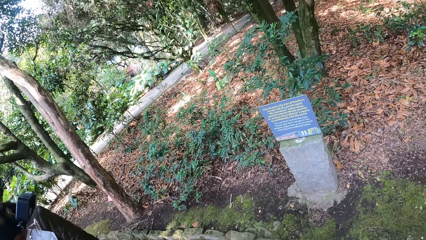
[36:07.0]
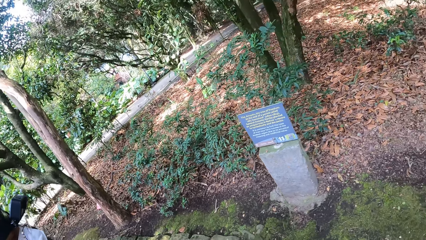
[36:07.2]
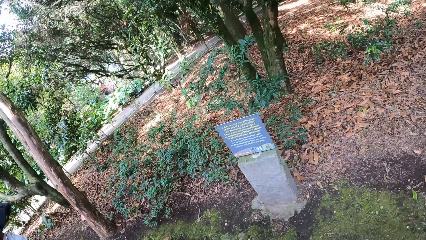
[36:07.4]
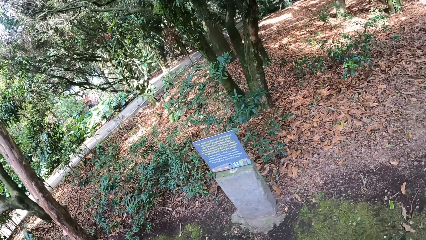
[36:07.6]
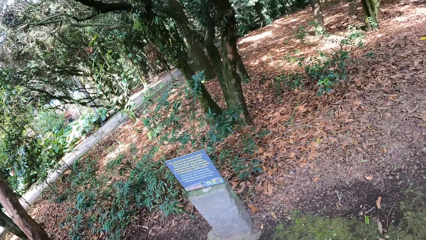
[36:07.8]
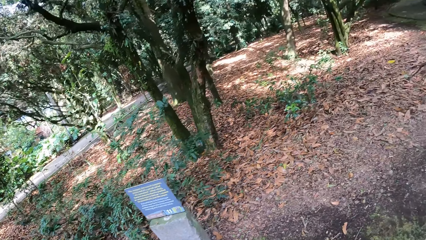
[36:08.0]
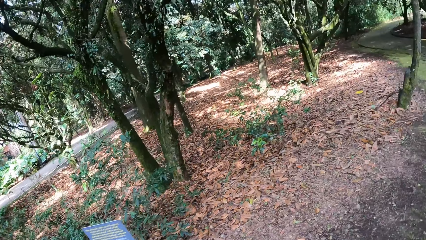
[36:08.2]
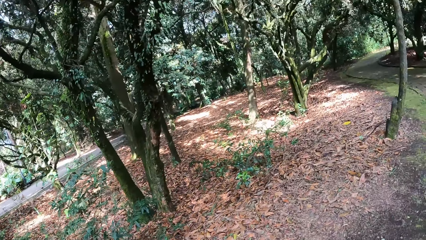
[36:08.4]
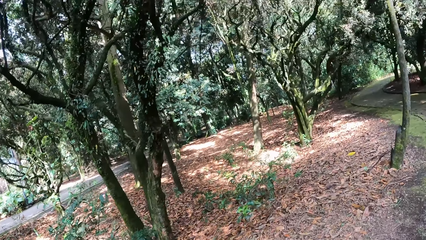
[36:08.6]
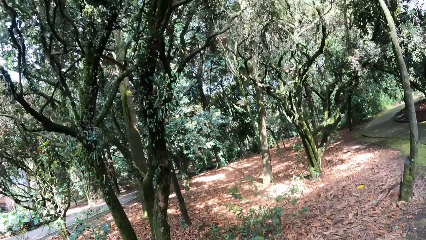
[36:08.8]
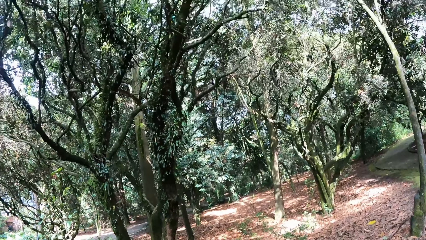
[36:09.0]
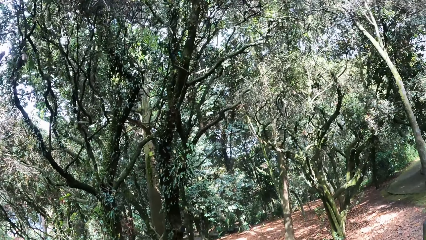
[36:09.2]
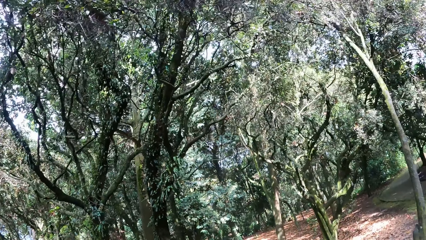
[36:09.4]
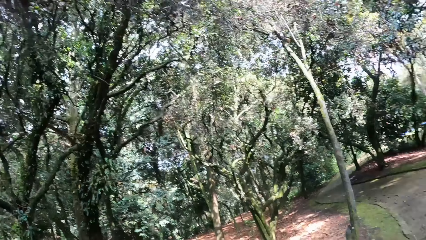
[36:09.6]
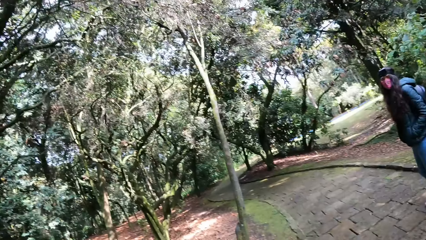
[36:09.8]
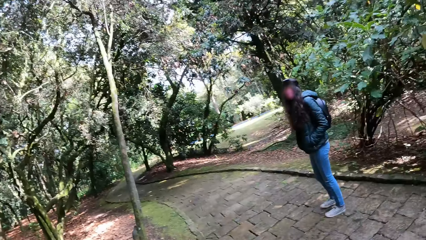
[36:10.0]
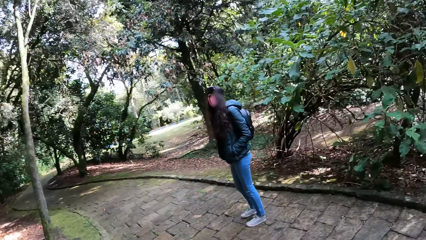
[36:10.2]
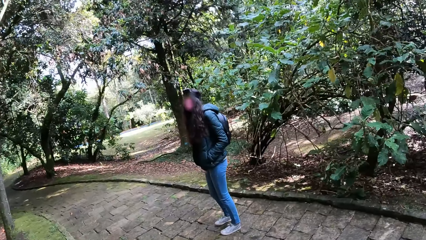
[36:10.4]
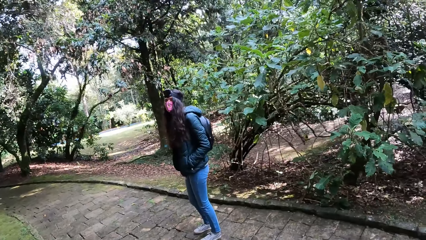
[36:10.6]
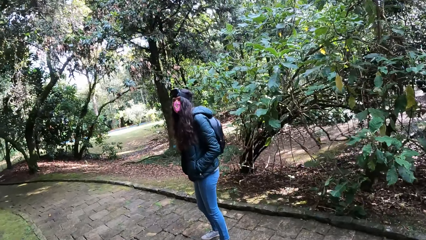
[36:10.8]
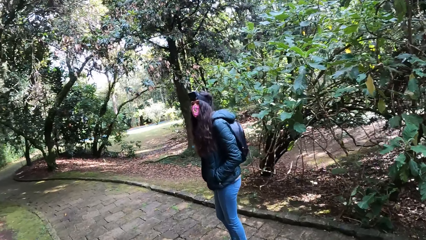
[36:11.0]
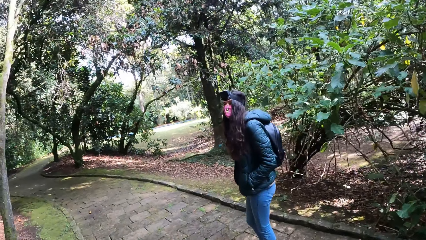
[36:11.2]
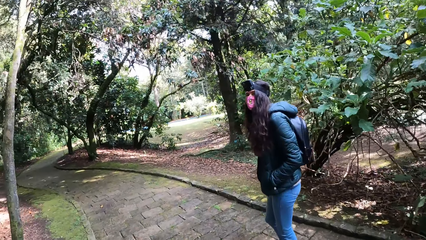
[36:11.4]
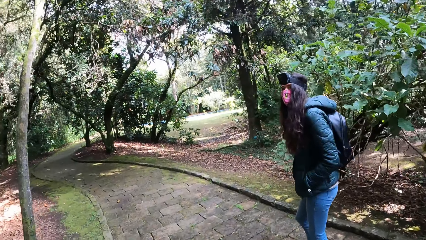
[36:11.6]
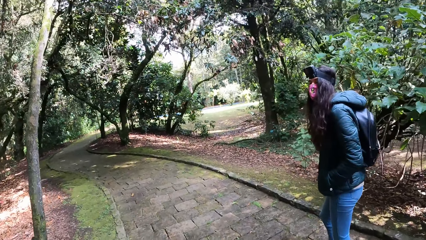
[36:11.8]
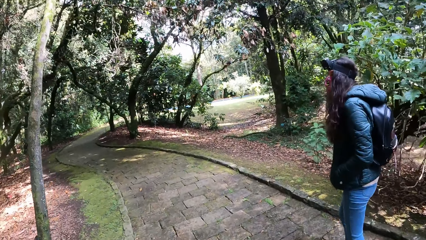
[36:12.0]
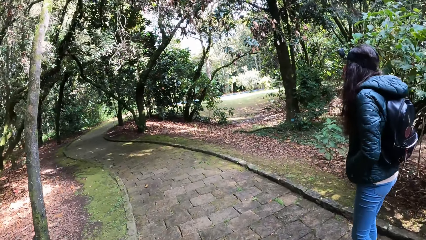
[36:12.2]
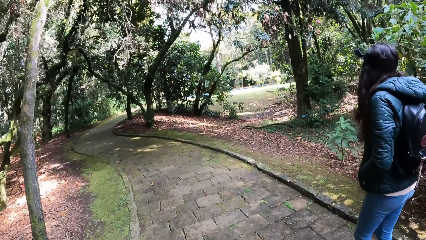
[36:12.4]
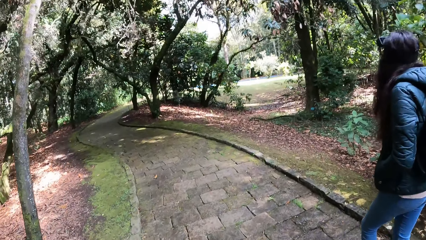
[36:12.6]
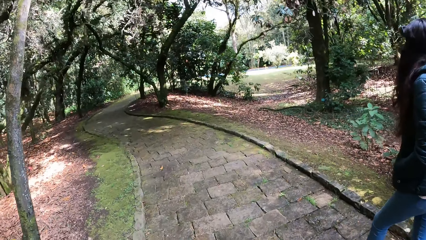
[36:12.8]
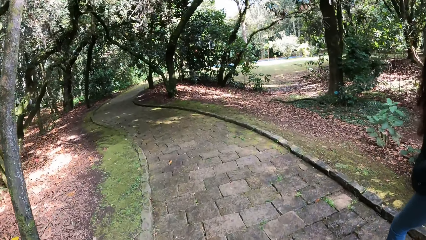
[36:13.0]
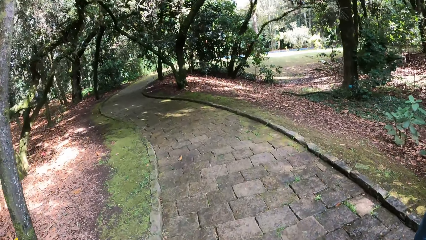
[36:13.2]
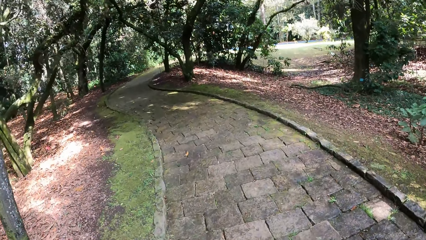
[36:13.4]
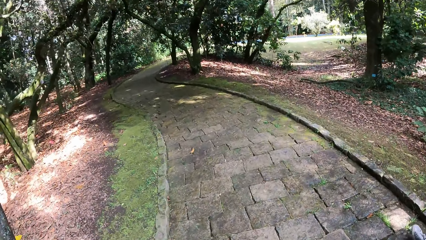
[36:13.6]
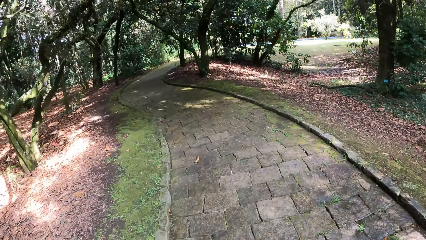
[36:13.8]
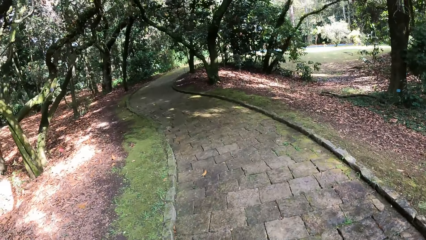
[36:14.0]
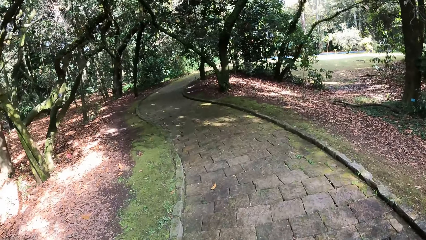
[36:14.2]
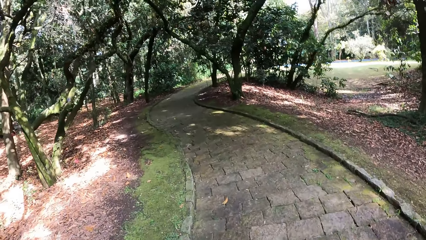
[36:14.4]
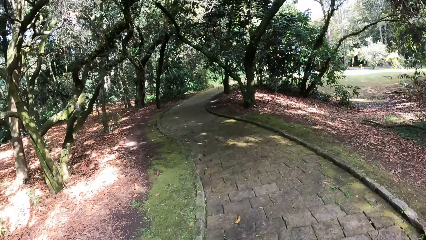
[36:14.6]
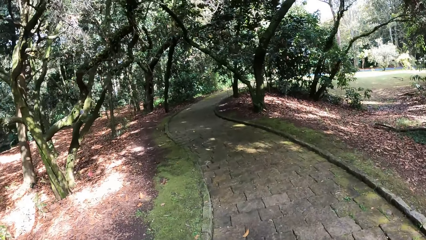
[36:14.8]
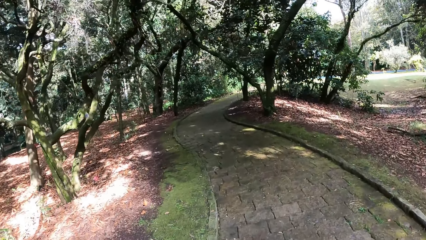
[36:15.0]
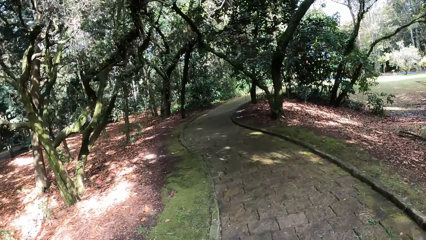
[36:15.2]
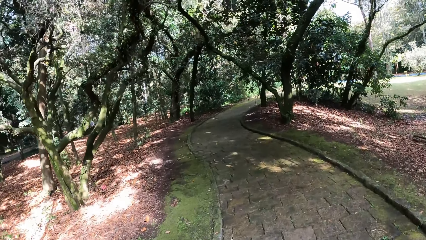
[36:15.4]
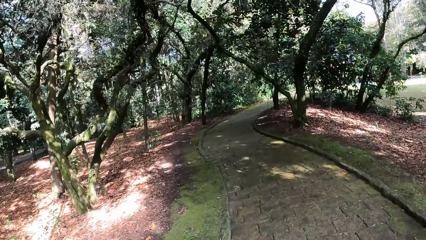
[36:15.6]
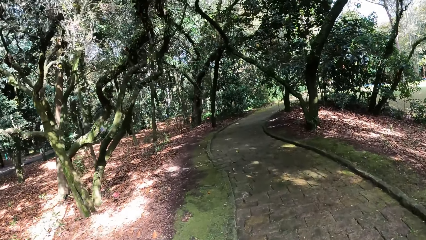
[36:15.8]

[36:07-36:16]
The camera wearer walks on the concrete path with a woman, another woman, a third woman and a fourth woman.

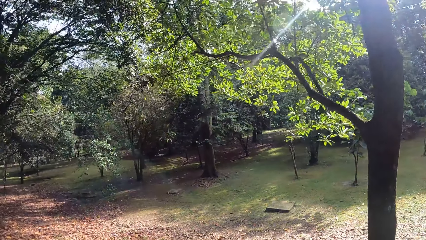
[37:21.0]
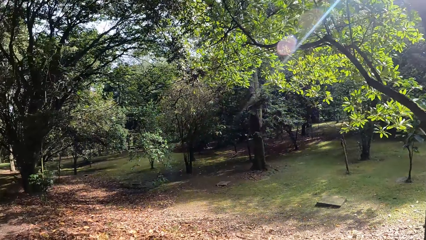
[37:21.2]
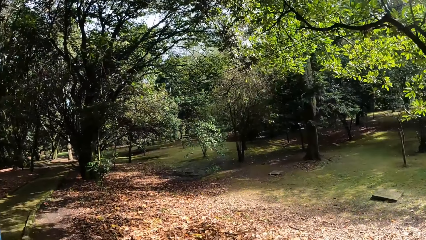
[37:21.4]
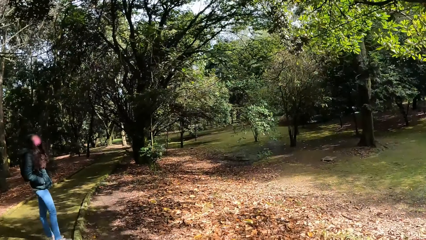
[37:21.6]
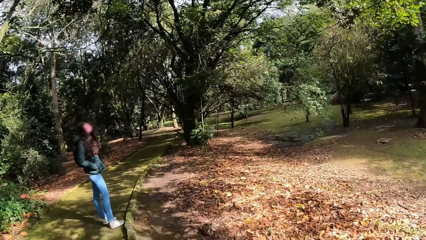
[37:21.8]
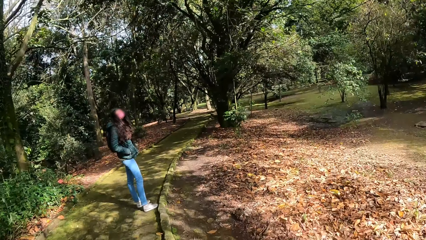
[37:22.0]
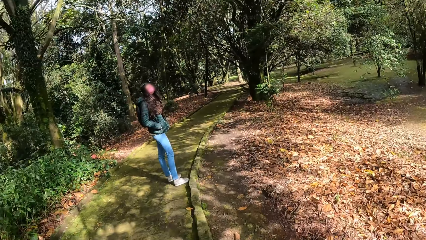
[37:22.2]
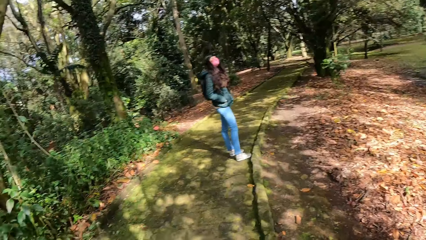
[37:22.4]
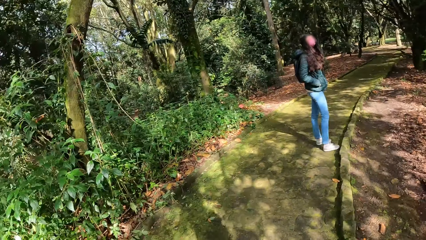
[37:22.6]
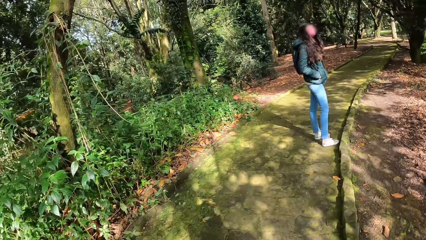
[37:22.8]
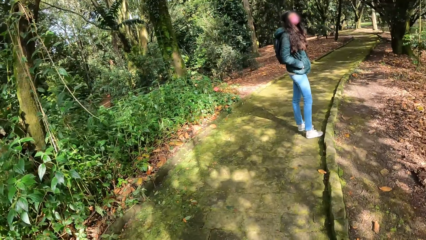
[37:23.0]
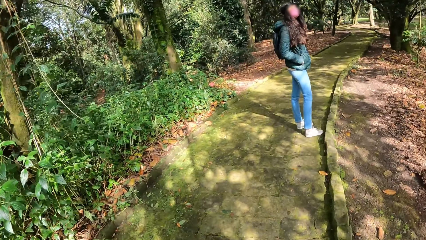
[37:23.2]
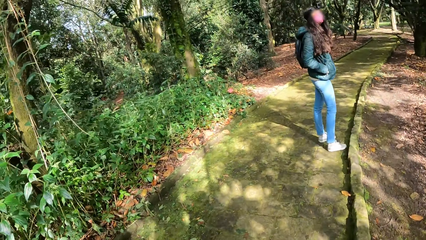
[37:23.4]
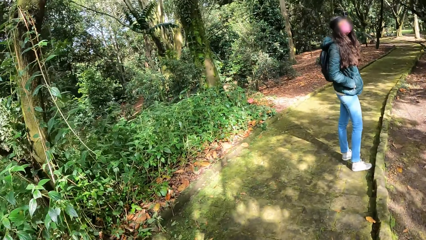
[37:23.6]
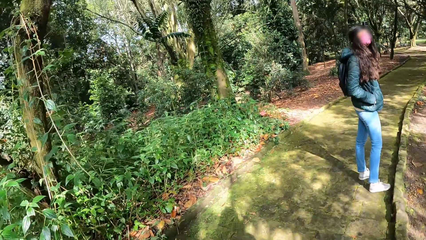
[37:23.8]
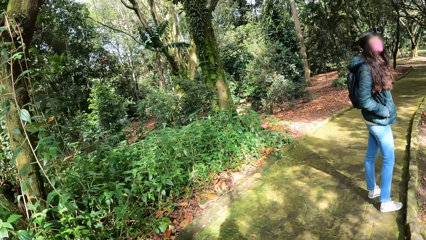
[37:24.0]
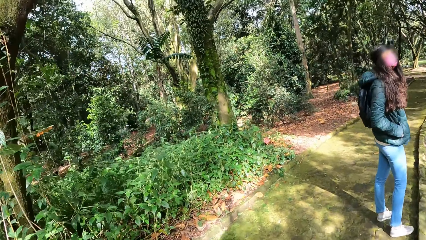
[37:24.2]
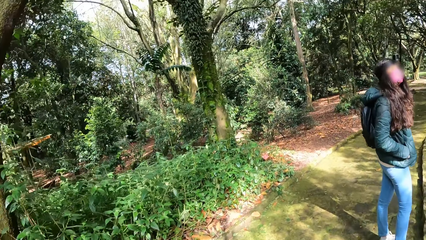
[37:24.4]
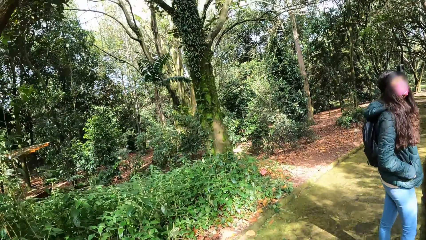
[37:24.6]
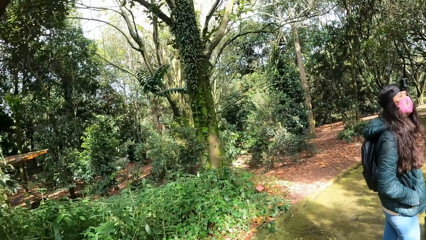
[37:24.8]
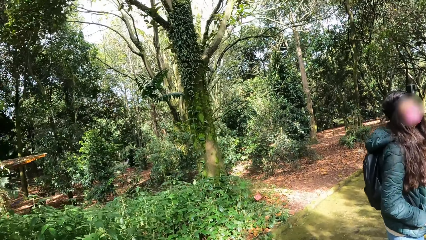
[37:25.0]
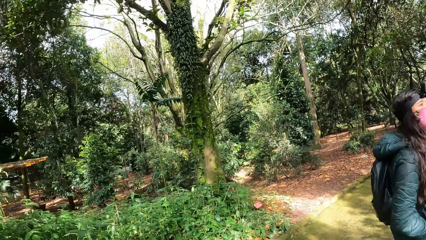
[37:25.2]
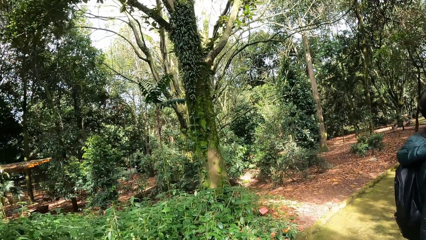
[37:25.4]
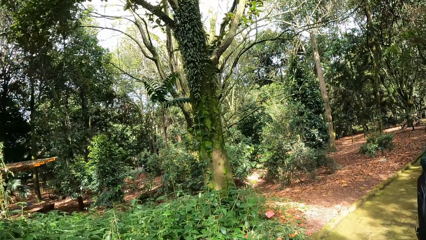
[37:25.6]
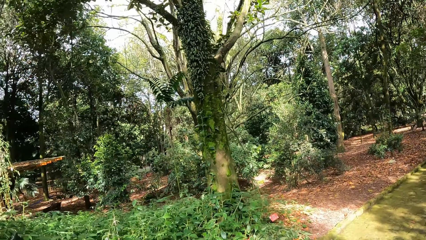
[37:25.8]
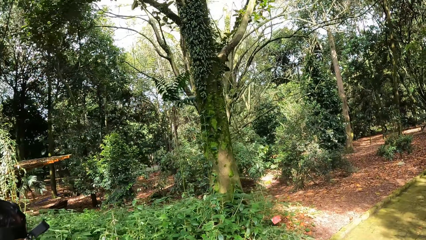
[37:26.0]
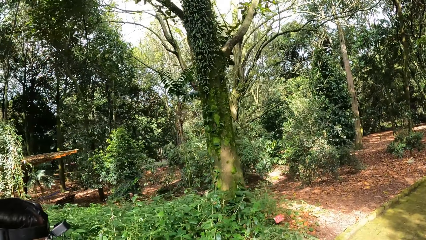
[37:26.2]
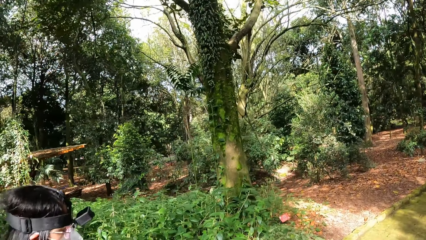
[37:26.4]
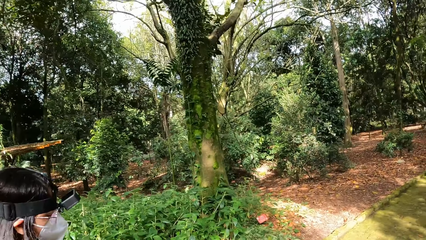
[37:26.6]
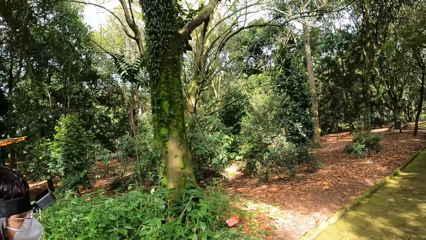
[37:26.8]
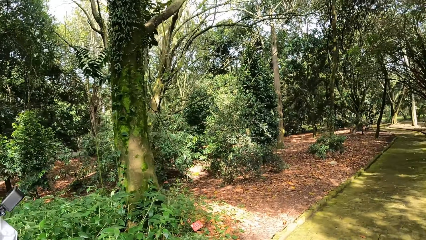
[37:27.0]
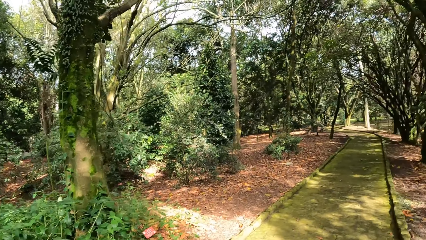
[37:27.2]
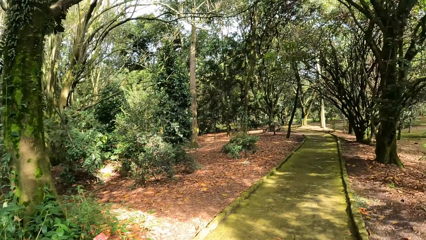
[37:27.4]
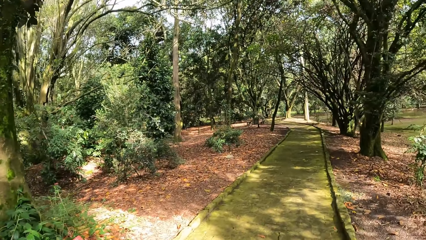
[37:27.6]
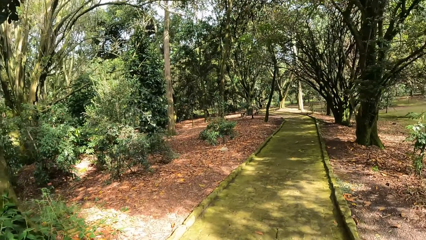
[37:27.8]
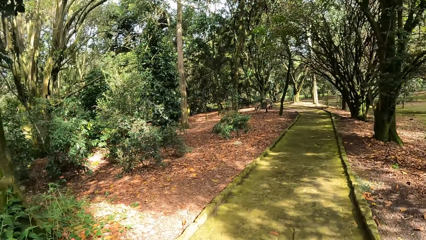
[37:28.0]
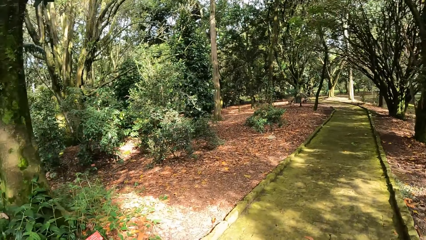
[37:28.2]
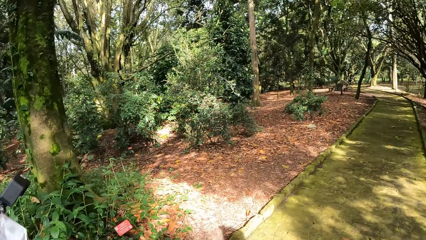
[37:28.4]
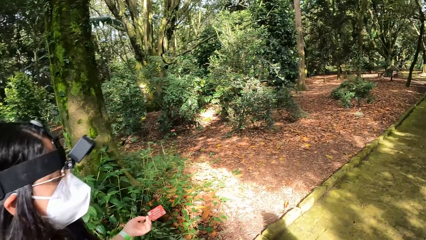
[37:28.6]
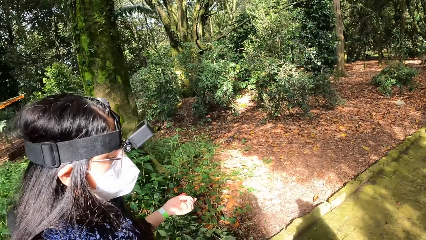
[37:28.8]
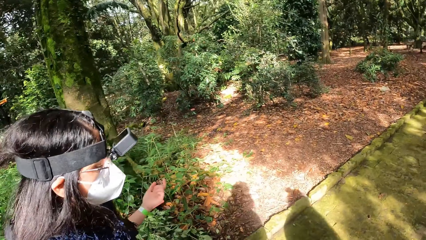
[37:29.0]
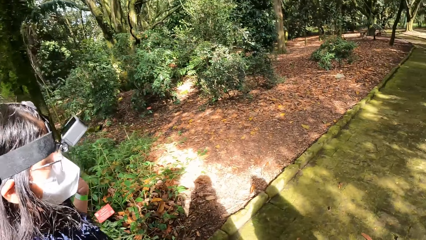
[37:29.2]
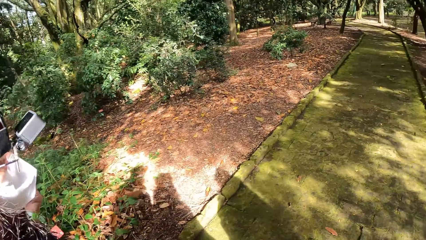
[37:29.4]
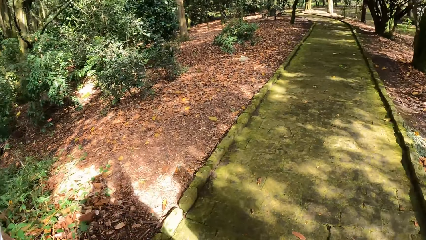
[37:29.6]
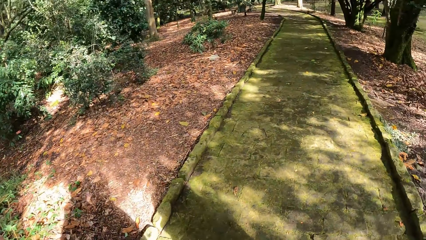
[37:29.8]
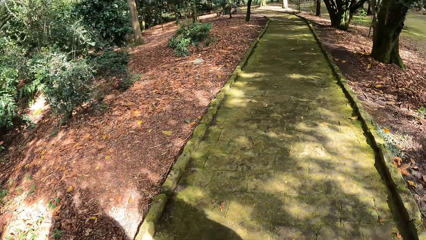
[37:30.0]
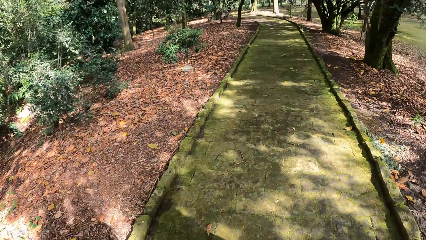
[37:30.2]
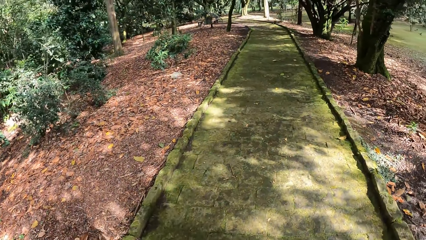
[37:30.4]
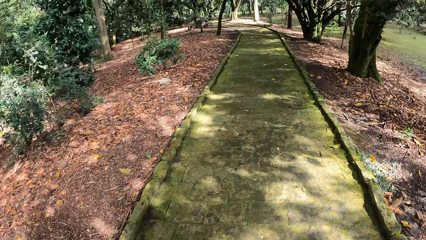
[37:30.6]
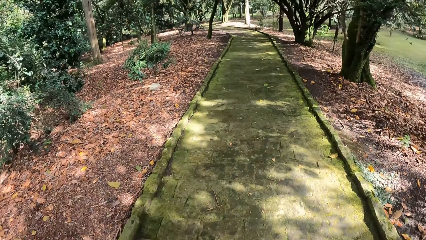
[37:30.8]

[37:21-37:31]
The camera wearer looks around the field. They walk on the pavement.
